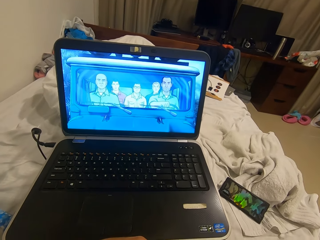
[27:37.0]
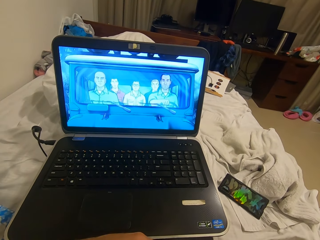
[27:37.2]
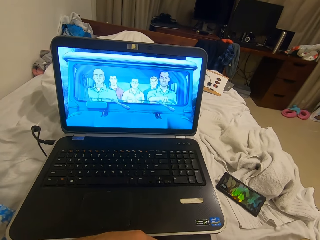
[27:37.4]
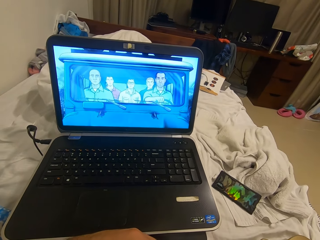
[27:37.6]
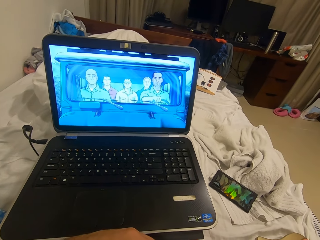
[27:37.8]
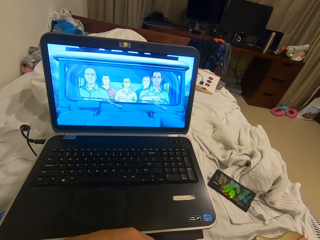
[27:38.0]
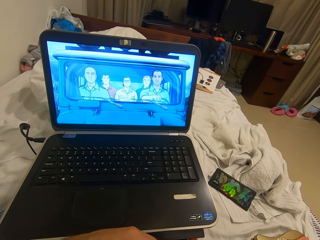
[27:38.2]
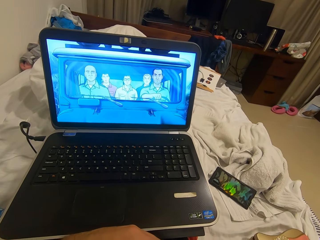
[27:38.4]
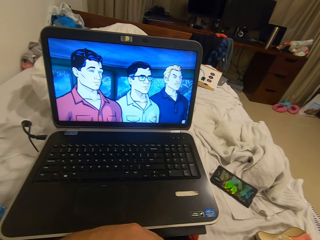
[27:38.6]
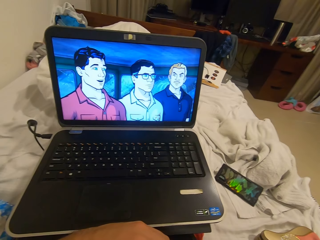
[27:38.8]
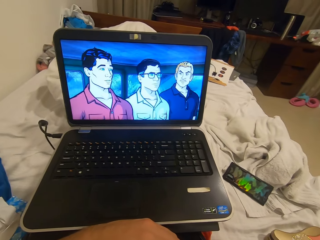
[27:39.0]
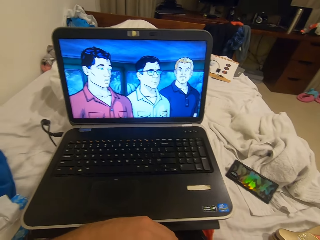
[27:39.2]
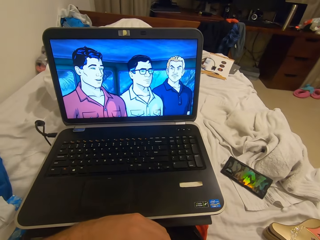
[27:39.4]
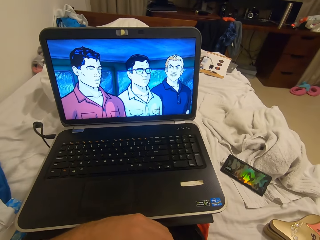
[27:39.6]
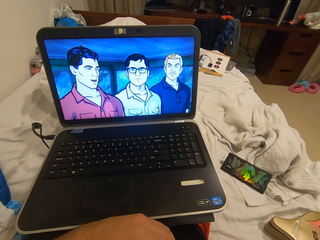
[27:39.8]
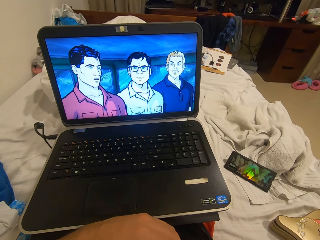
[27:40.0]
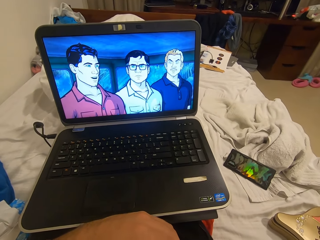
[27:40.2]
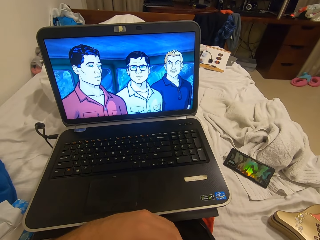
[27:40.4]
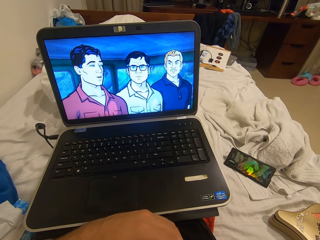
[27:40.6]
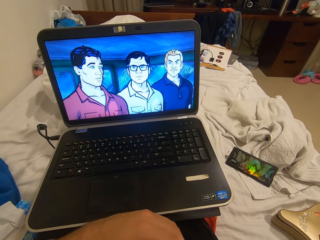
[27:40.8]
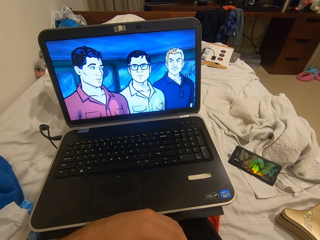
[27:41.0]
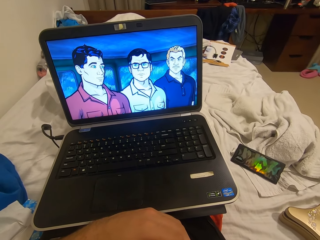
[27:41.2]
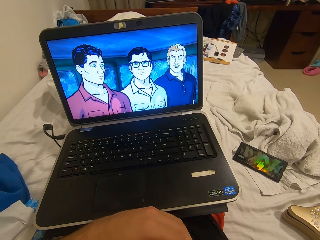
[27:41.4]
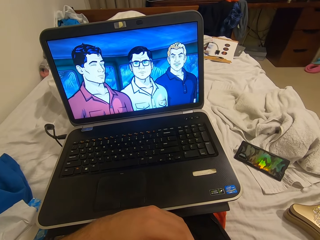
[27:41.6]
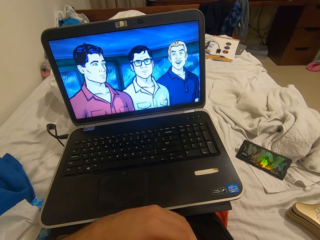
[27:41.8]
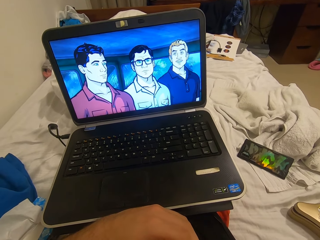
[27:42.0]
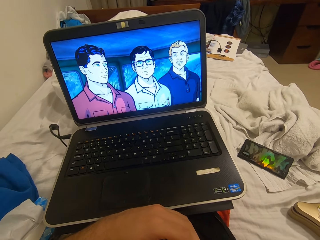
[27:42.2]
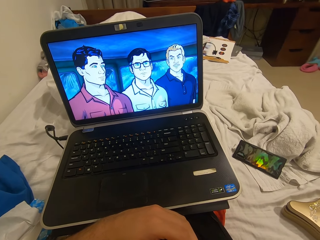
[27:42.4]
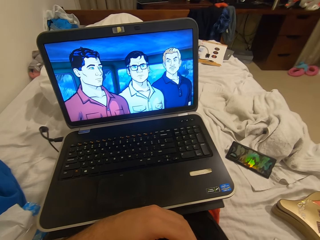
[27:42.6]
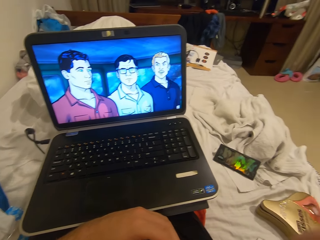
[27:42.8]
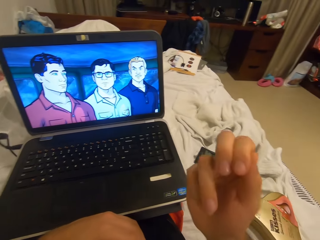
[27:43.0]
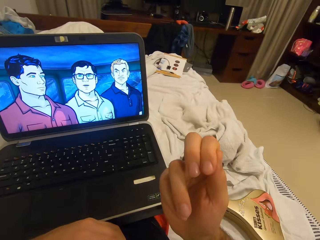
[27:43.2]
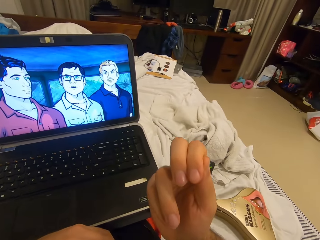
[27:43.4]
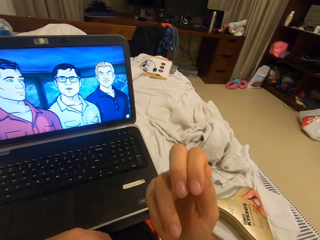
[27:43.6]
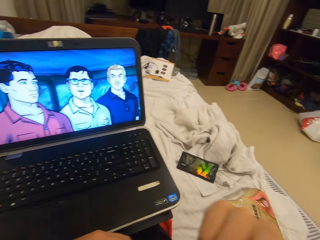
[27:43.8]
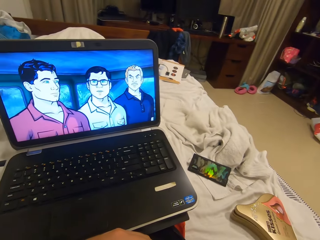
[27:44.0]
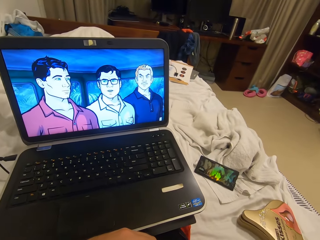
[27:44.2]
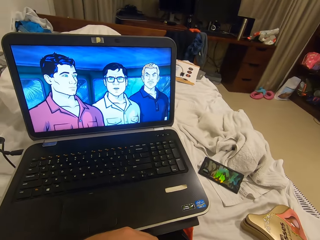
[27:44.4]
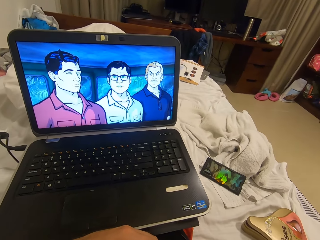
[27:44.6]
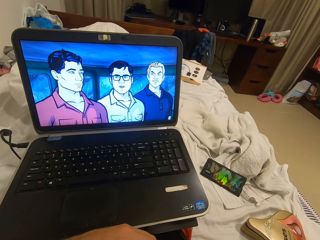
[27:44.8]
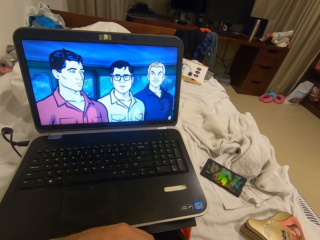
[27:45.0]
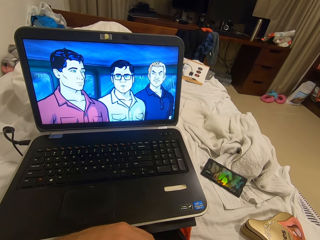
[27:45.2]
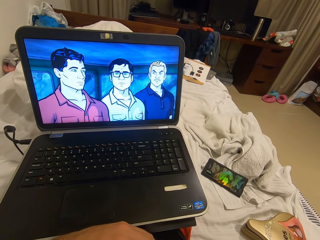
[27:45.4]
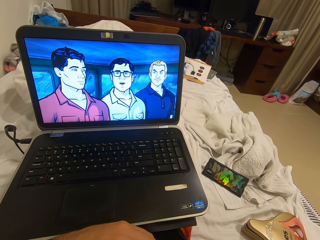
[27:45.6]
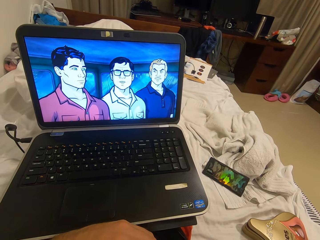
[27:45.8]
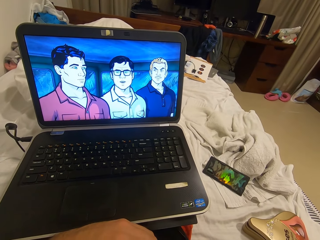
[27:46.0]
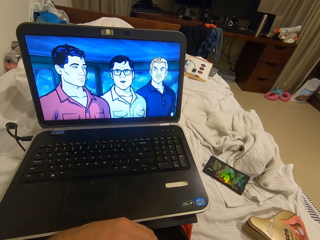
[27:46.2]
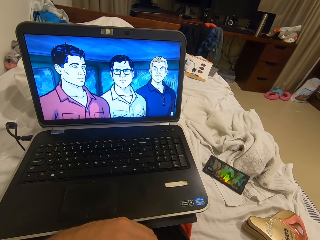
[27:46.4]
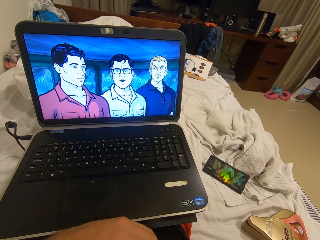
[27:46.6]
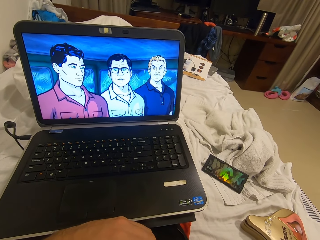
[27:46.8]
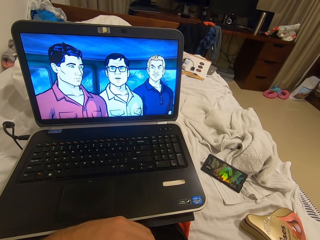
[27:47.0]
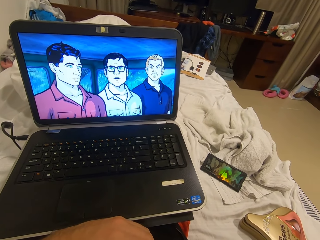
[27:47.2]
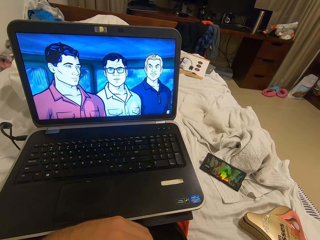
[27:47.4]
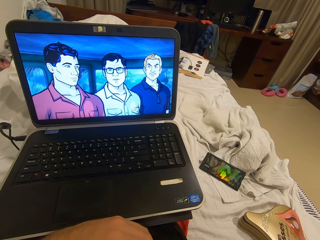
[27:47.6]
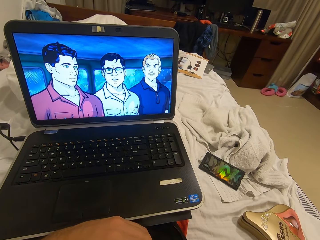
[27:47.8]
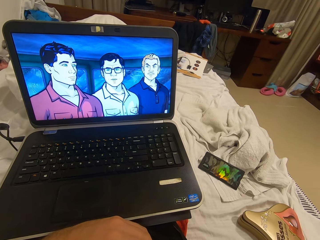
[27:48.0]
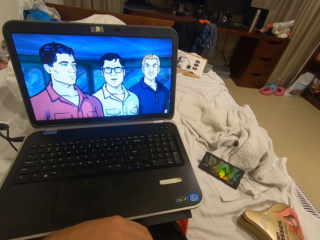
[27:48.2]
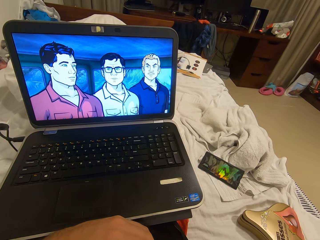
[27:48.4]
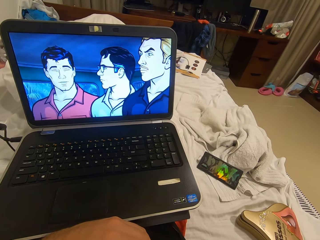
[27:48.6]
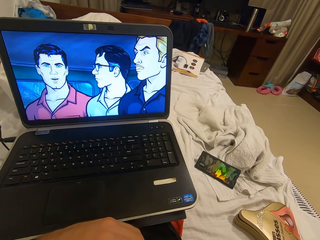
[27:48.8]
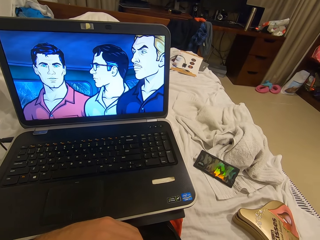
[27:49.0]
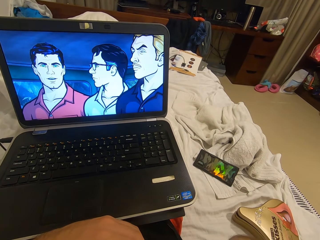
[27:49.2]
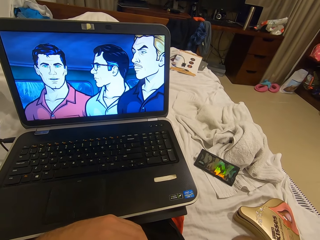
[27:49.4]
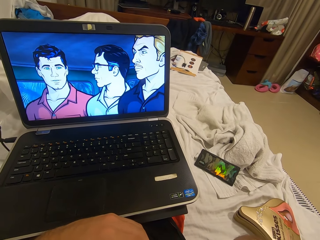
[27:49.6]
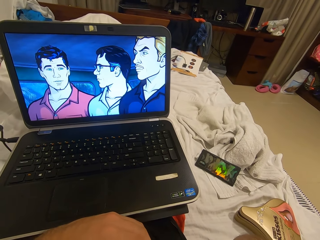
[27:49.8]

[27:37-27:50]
The camera wearer stares at his right hand. He joins the fingers. He bites his nails. He stares at the monitor.

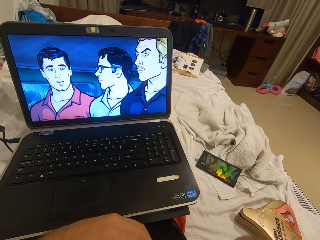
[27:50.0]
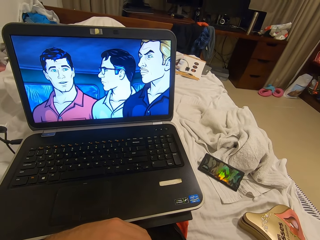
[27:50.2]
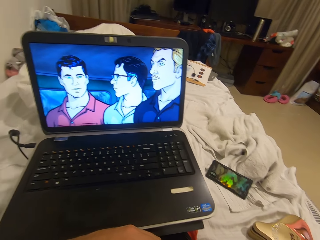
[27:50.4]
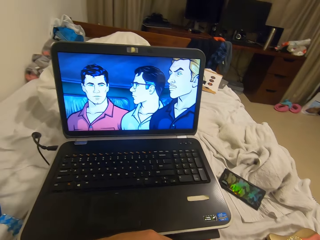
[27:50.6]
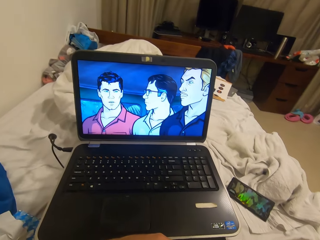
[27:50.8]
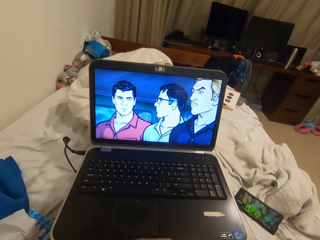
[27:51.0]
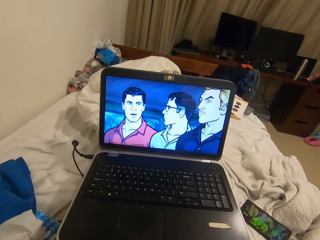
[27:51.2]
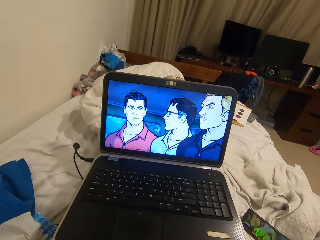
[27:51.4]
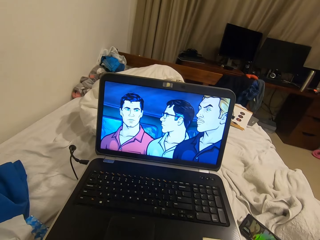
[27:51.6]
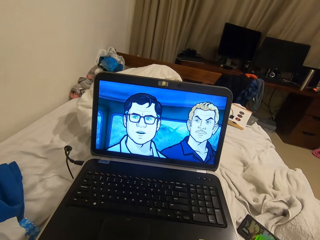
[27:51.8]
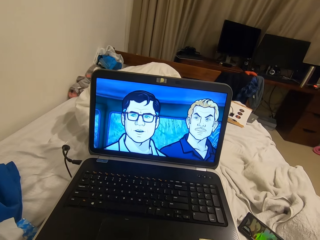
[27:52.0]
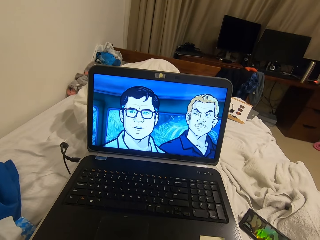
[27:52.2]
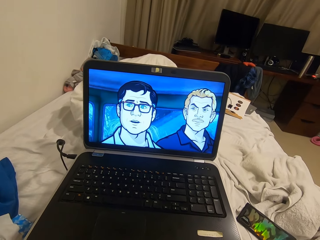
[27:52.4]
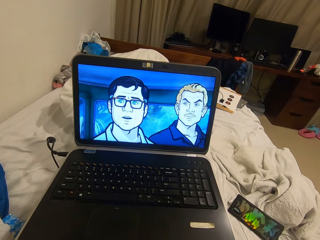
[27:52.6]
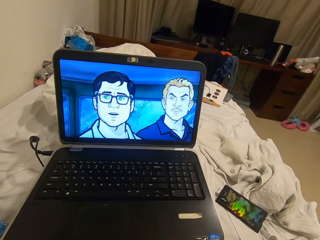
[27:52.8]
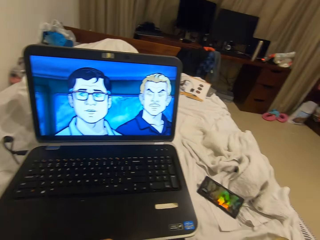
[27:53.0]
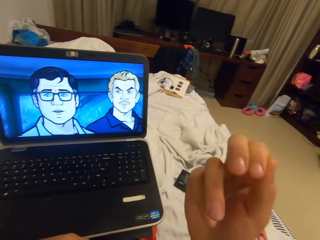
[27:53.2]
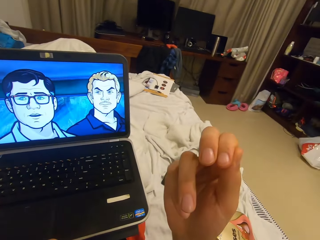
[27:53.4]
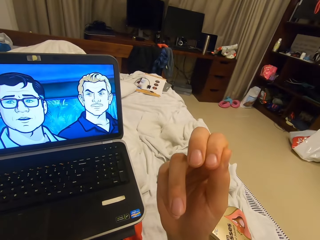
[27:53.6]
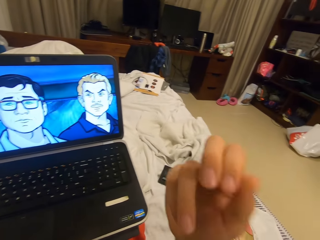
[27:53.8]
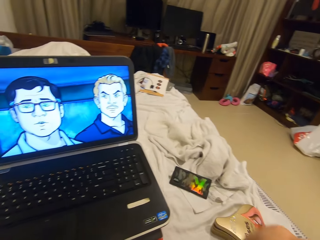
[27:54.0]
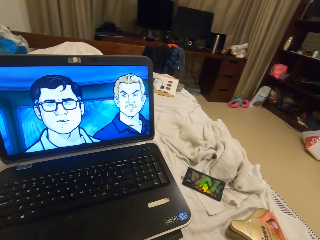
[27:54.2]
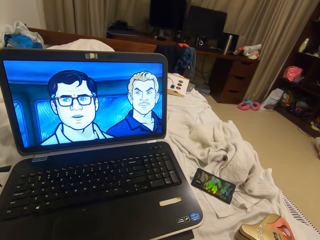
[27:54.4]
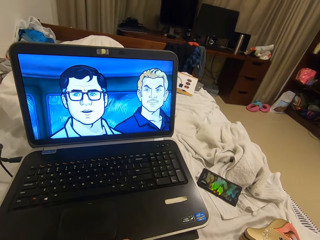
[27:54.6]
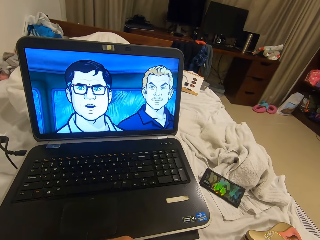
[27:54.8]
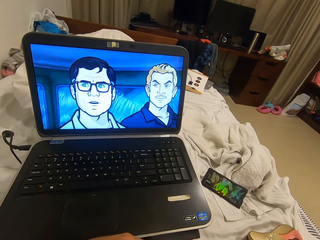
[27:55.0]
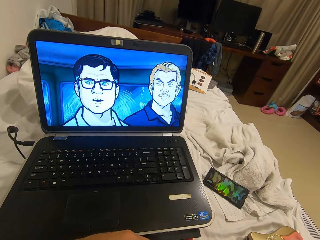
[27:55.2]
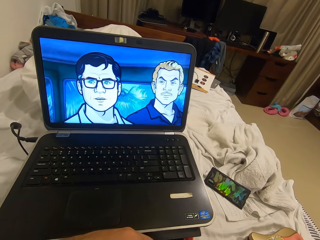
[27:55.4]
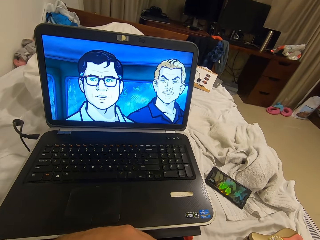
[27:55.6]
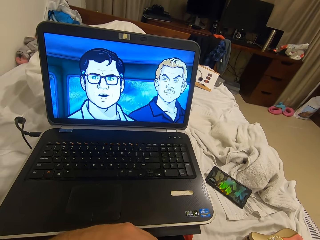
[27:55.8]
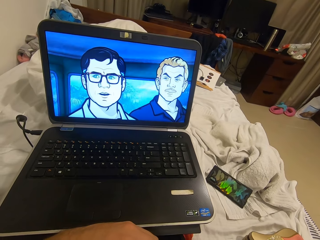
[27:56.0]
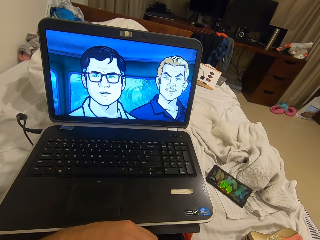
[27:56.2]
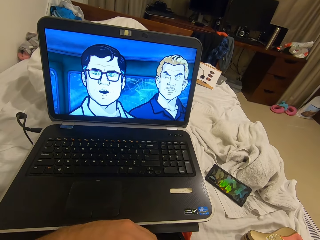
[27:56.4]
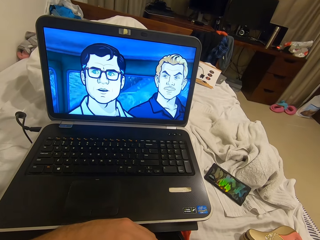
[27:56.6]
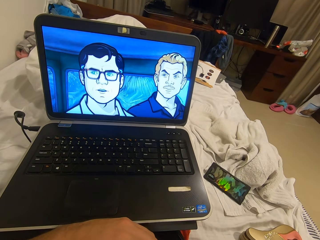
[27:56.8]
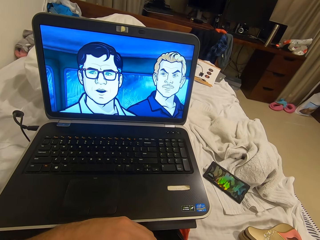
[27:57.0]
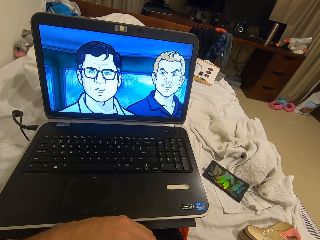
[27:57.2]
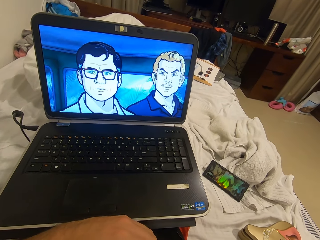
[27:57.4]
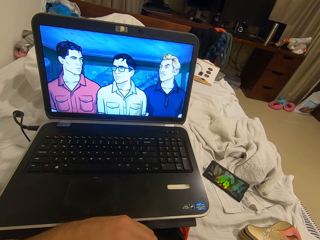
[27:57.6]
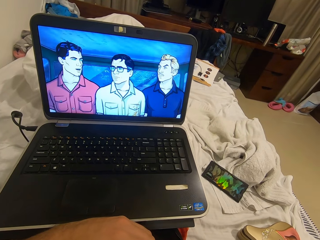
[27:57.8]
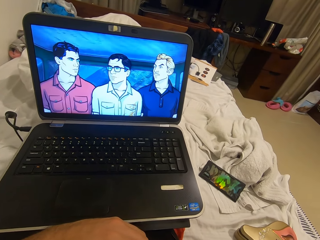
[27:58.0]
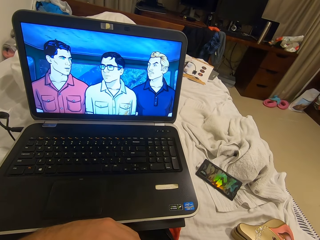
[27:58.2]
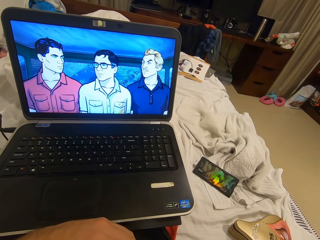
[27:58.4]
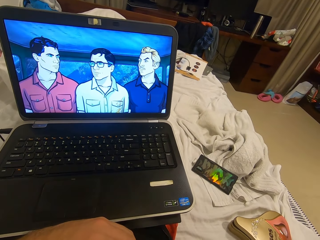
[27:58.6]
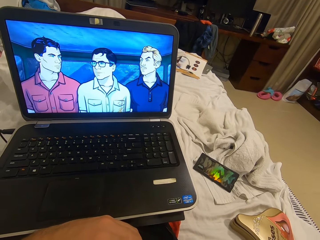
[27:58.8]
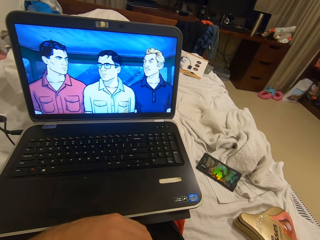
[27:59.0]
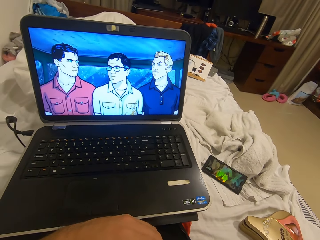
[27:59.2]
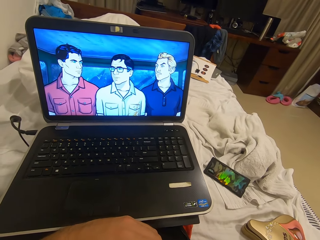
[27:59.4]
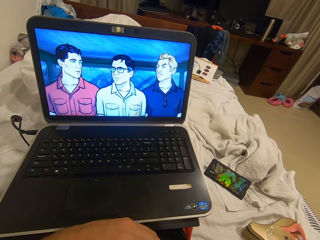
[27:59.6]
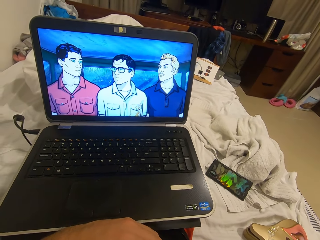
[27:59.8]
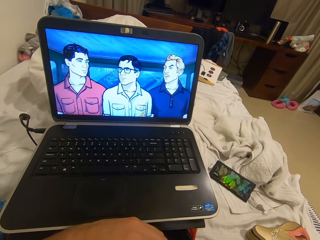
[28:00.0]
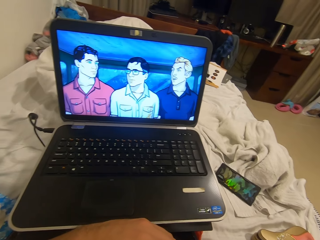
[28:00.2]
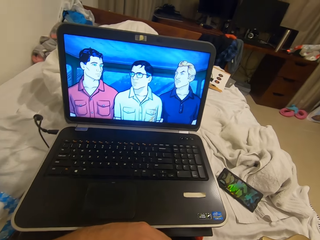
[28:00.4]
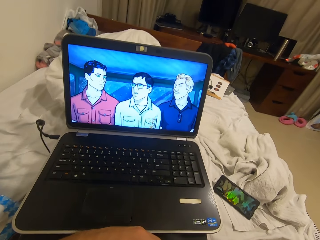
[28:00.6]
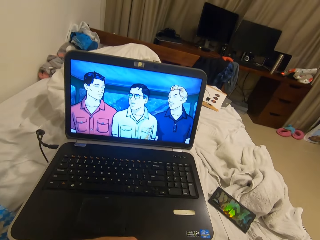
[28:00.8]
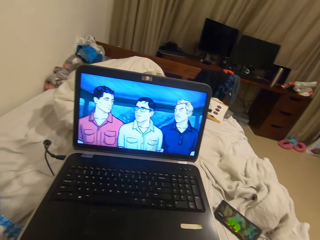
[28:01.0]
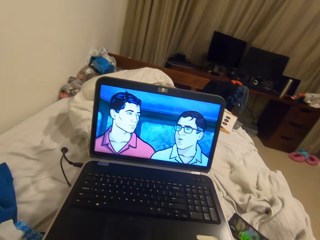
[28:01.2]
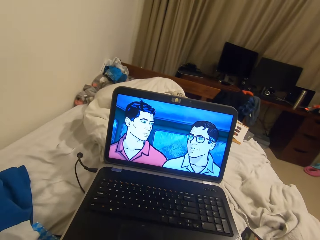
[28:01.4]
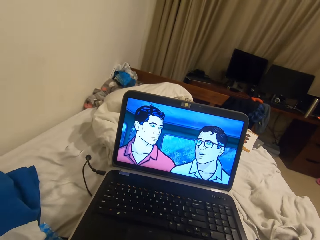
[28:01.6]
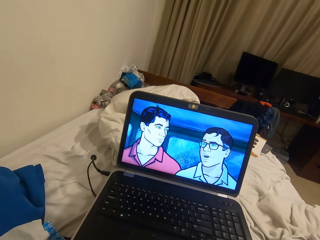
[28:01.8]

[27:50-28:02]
The camera wearer stares at his right hand. He lifts the fingers. He bites his nails. He stares at the monitor.
